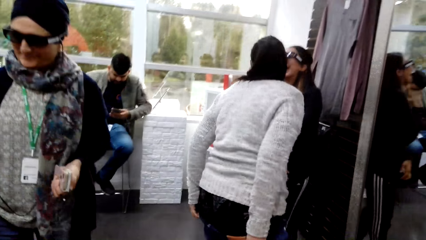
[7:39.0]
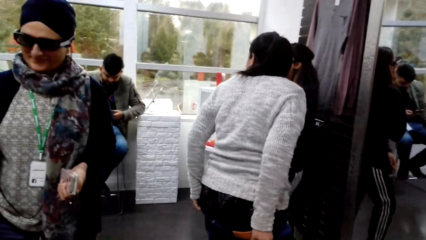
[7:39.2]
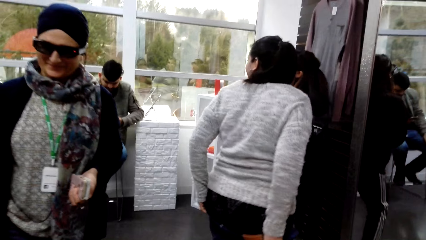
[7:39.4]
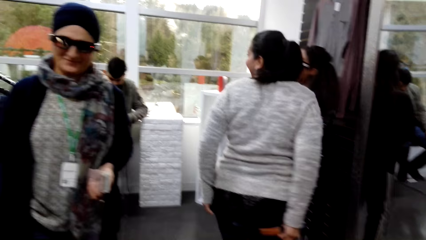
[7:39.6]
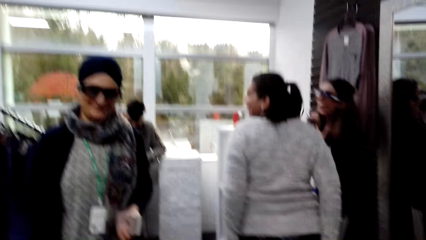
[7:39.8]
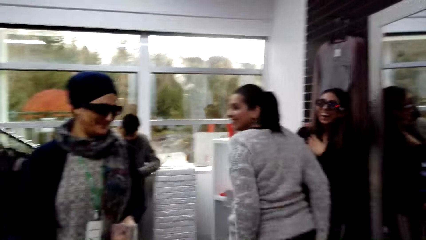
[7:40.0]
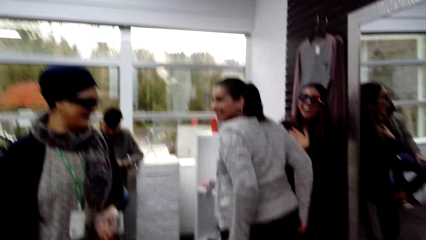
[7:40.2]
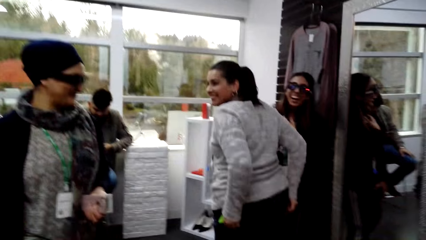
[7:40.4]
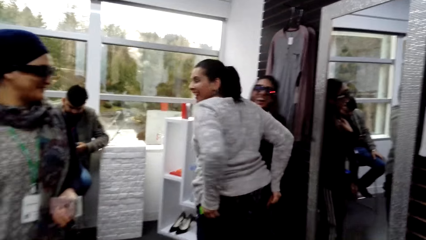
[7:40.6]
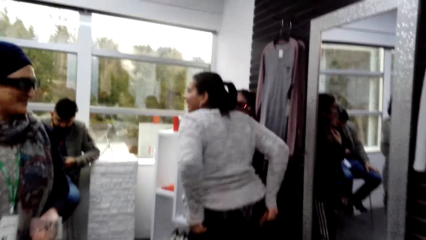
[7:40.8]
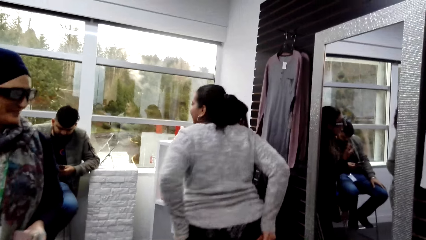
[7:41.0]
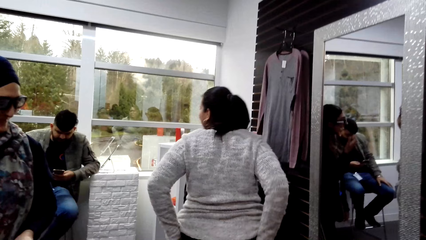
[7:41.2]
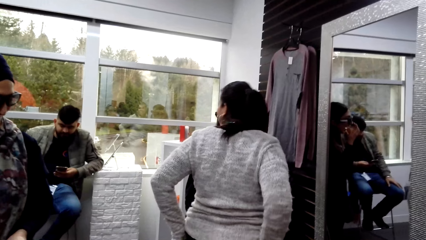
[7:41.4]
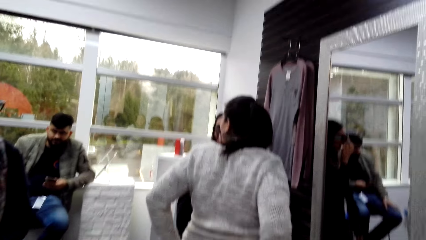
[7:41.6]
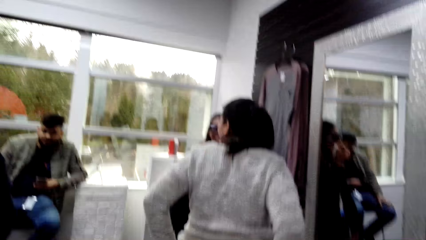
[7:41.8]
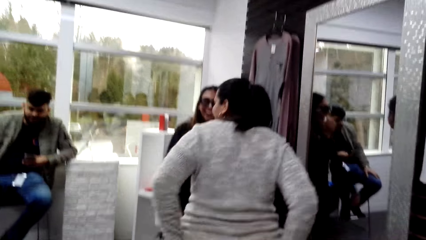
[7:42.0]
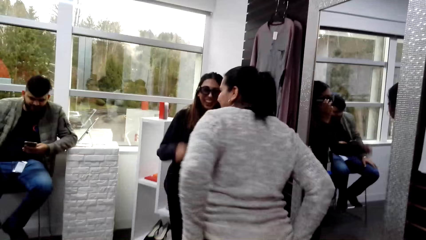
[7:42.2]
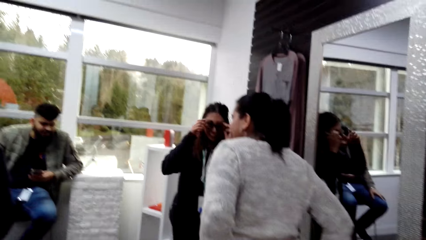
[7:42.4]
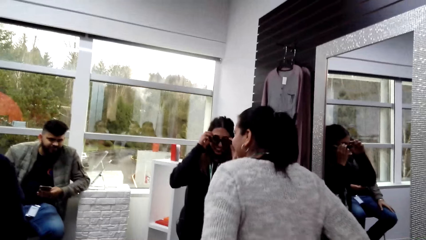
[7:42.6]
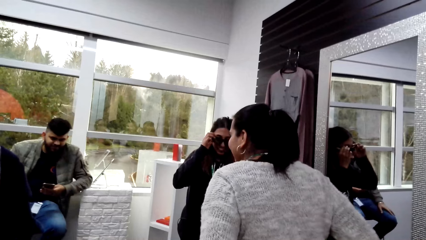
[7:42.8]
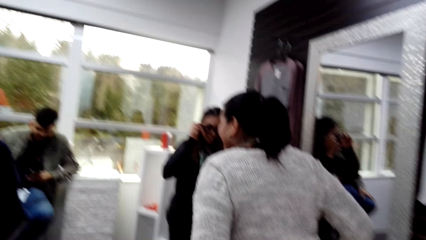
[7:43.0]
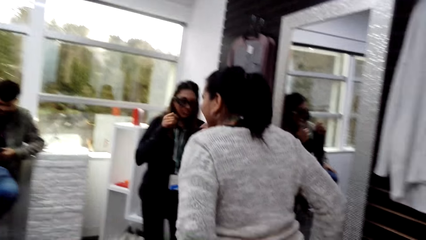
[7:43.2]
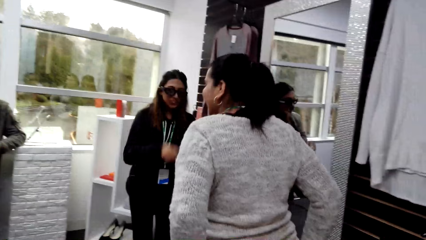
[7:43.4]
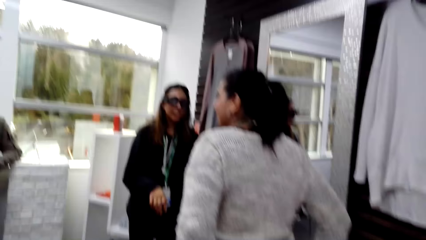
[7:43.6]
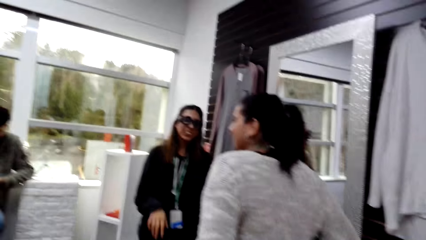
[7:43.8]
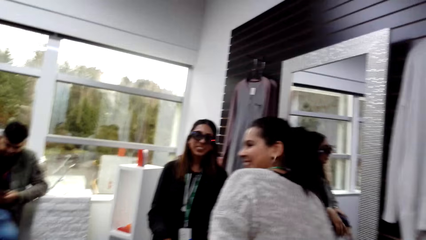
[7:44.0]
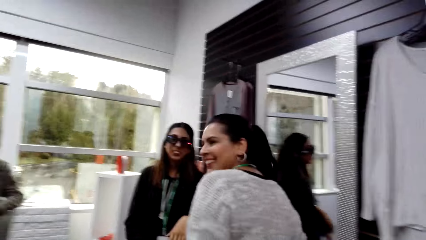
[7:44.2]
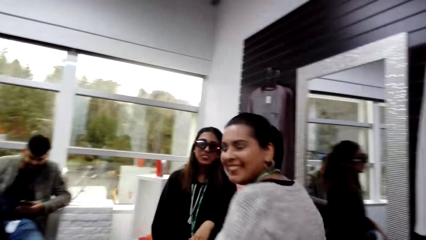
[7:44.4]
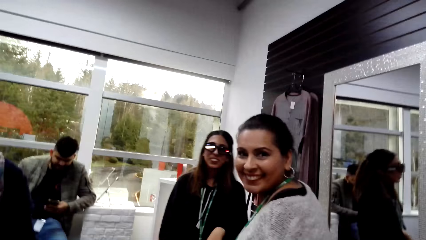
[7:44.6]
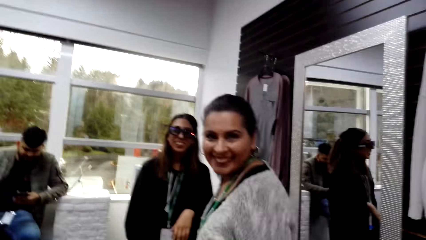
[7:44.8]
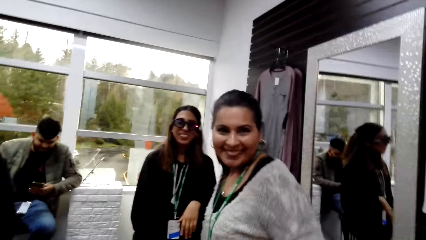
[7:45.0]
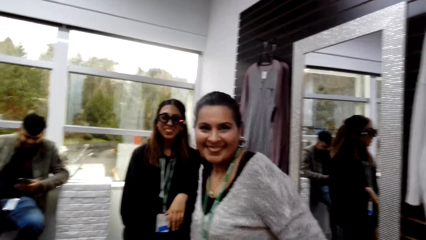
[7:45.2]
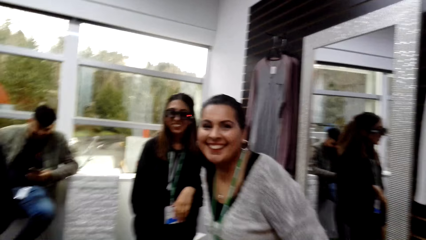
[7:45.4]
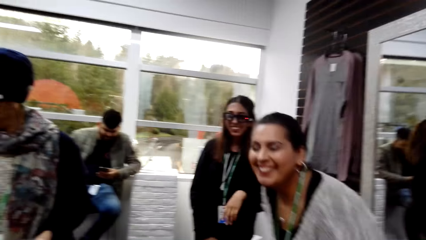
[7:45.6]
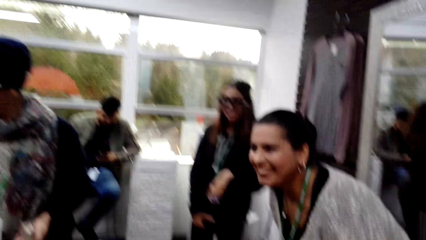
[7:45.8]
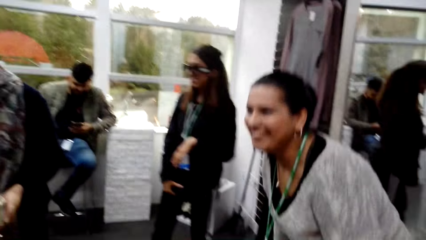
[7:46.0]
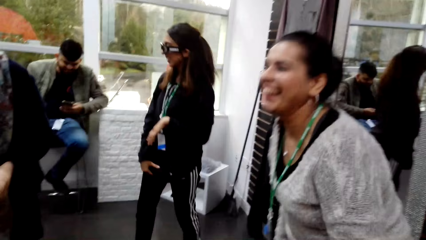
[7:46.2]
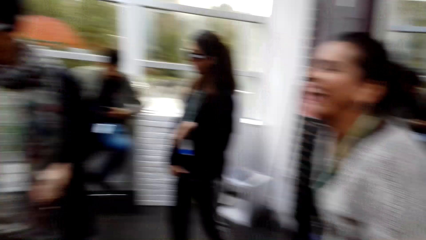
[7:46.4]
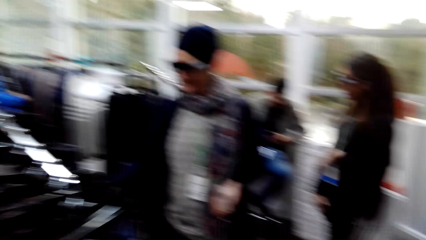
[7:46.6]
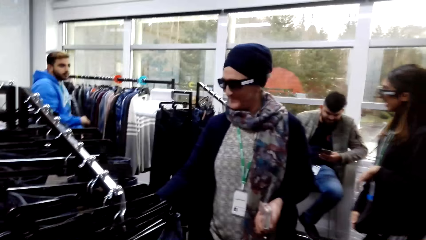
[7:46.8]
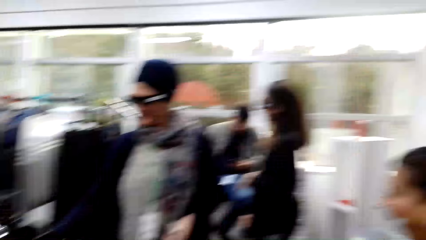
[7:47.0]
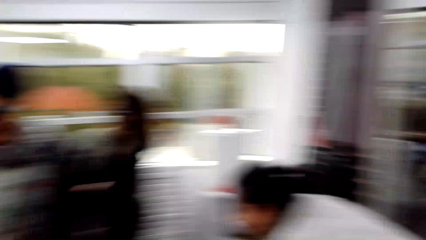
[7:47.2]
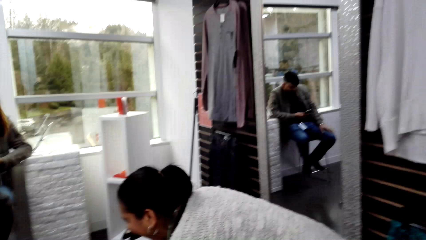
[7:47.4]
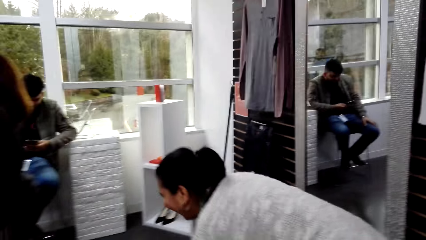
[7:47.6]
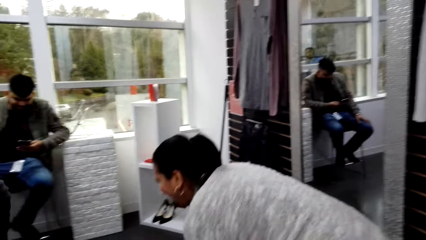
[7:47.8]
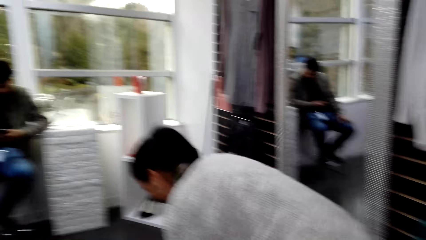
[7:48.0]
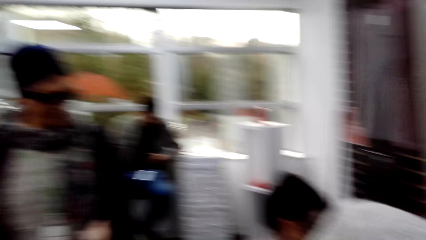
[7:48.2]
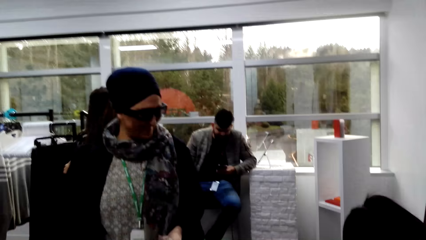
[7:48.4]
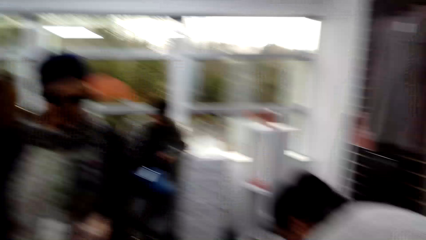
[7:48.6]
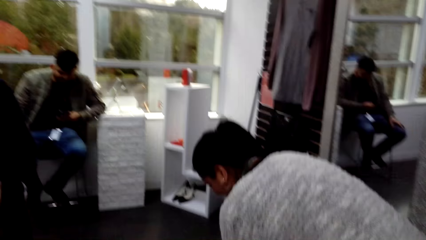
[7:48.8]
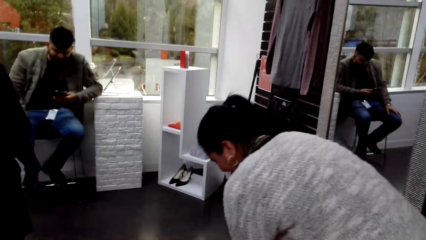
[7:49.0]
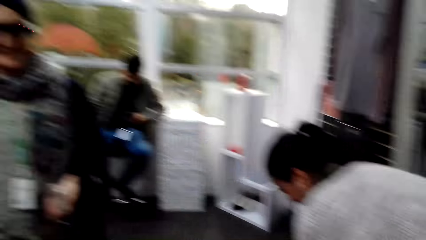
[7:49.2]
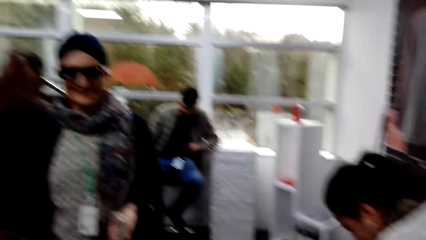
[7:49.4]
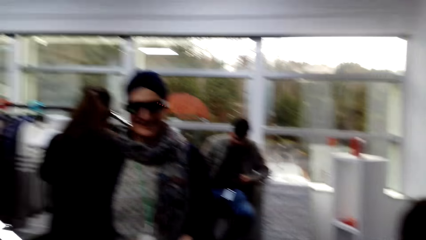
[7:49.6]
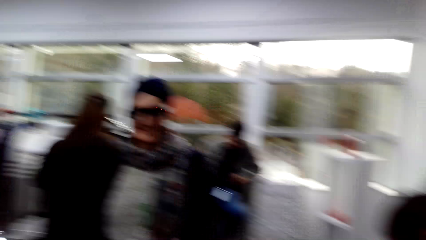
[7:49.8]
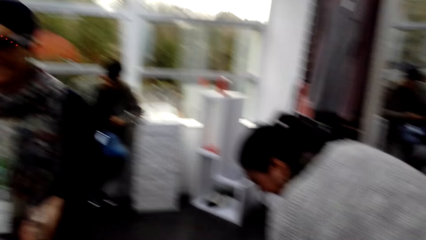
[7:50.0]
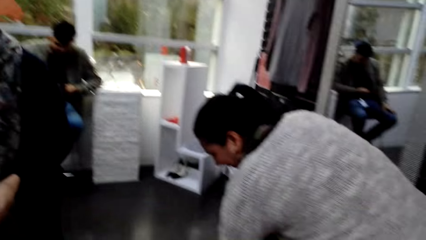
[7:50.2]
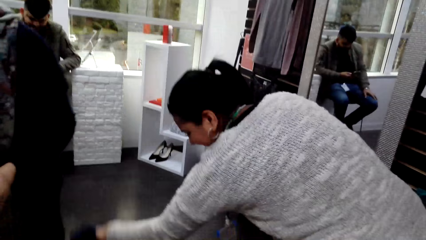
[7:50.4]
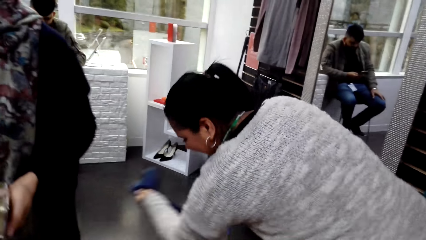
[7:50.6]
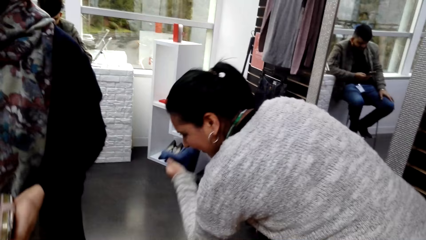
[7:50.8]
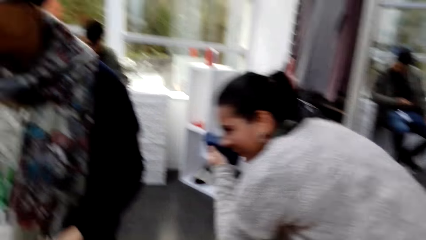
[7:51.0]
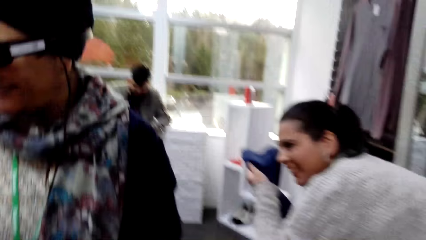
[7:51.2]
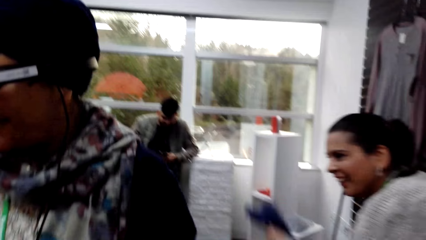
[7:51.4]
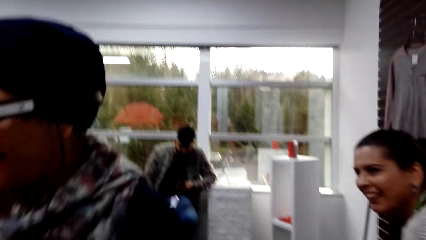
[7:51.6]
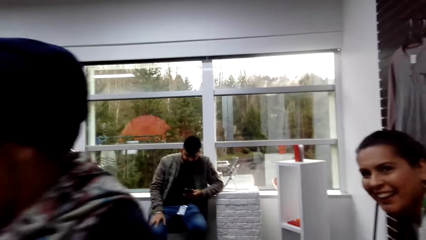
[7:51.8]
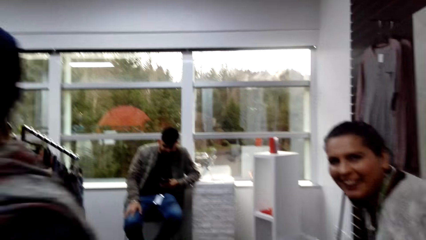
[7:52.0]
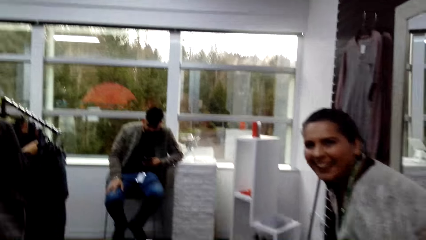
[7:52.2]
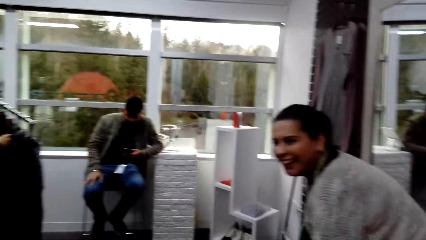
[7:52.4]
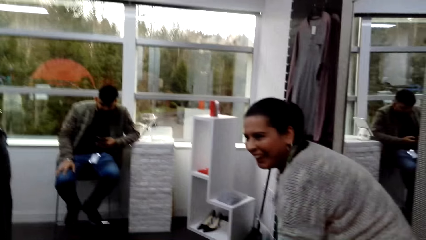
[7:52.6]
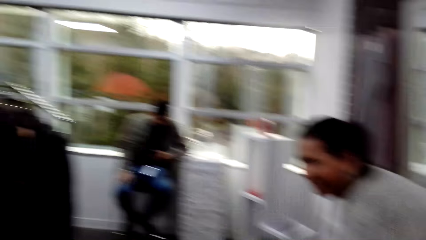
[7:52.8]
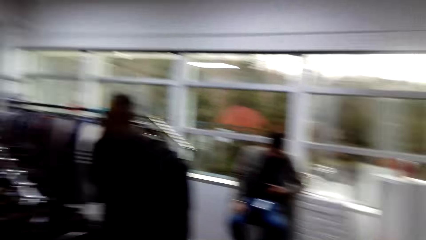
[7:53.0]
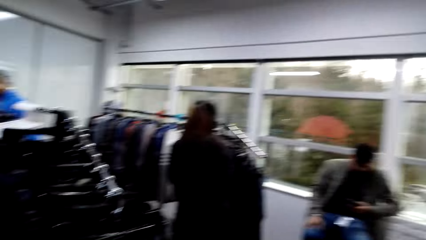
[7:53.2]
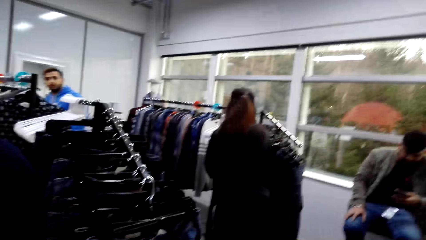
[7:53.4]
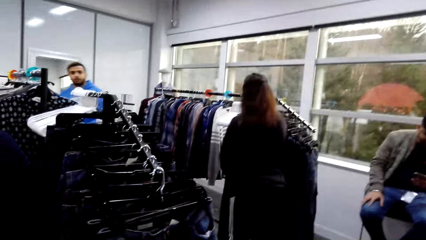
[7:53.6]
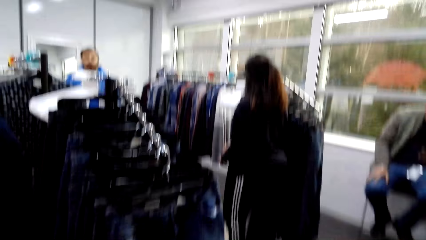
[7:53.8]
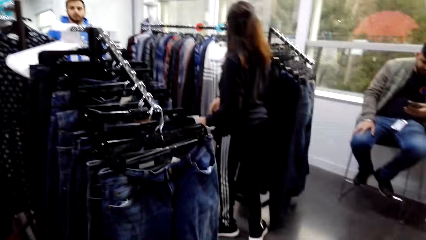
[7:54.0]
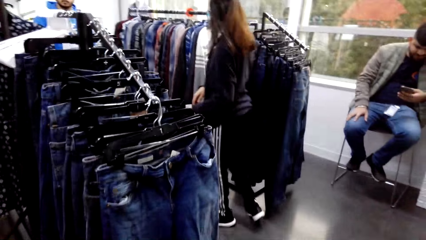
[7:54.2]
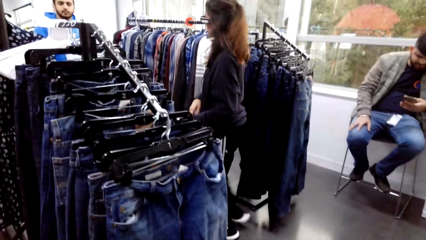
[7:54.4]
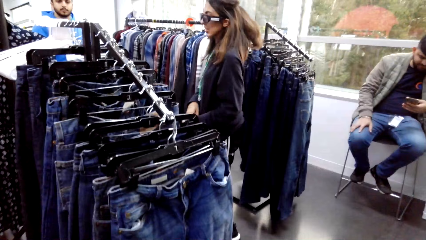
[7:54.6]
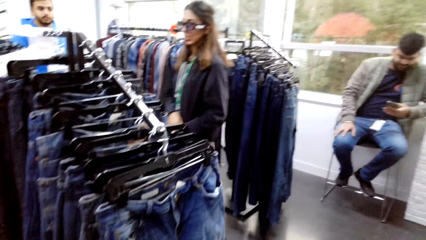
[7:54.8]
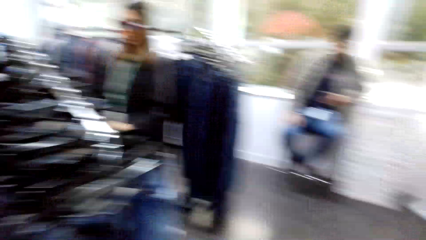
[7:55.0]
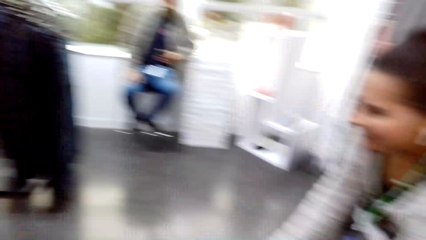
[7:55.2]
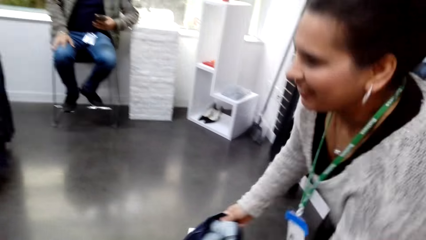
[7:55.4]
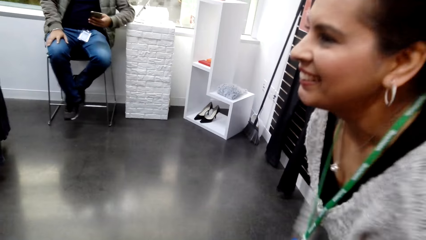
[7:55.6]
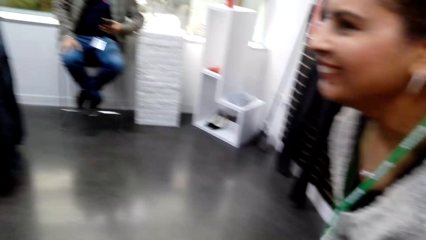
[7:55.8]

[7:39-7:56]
A woman wears the trouser. The camera wearer looks at a woman. They talk to the woman. Another woman moves clothes.
